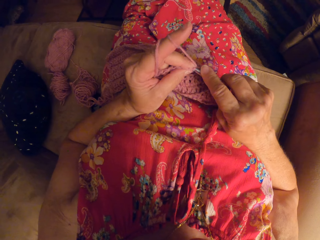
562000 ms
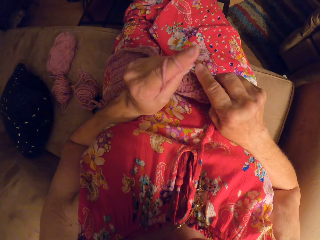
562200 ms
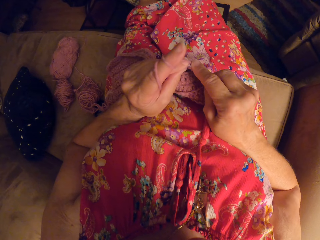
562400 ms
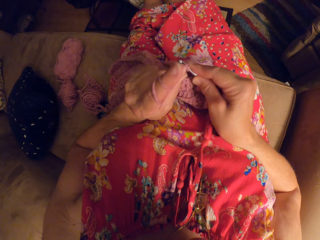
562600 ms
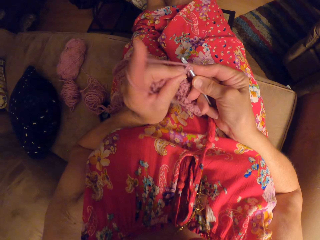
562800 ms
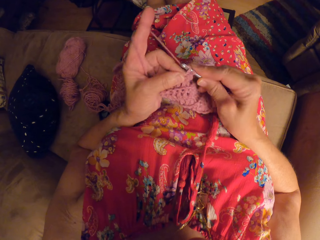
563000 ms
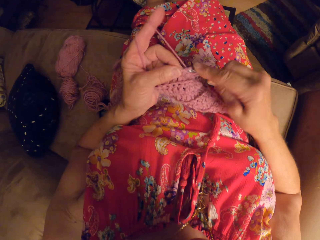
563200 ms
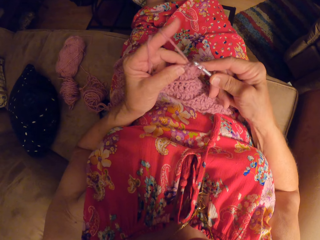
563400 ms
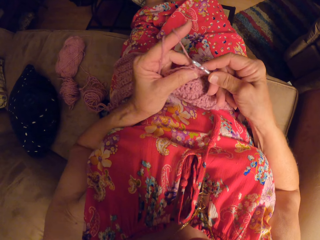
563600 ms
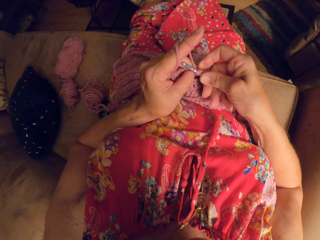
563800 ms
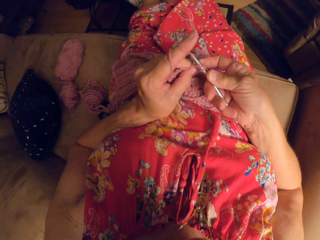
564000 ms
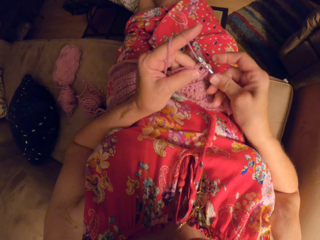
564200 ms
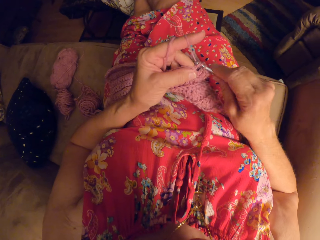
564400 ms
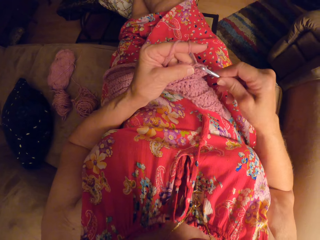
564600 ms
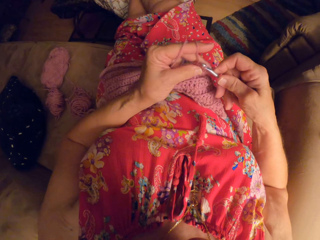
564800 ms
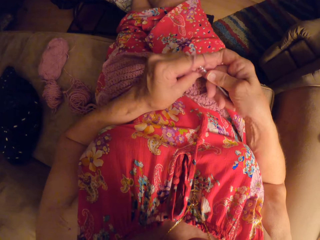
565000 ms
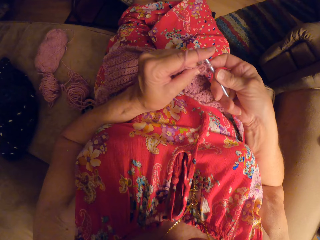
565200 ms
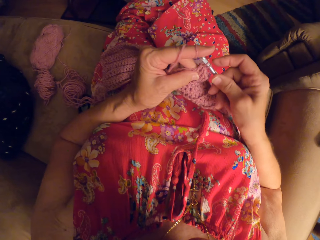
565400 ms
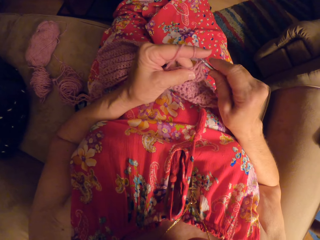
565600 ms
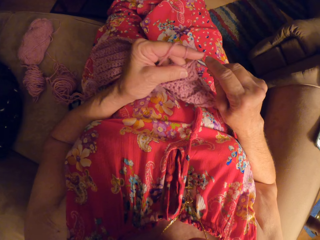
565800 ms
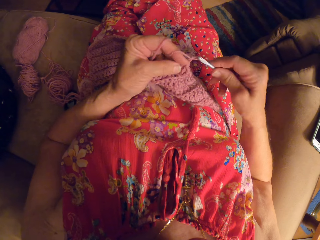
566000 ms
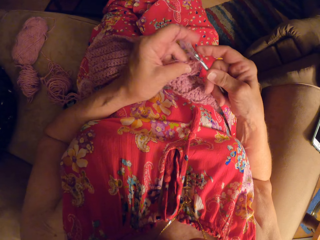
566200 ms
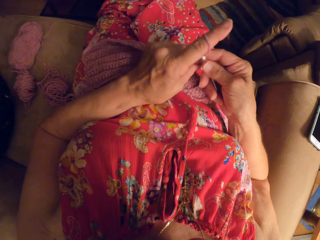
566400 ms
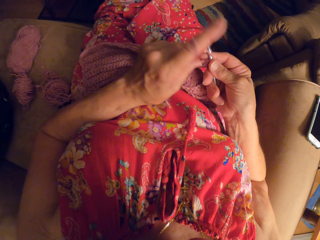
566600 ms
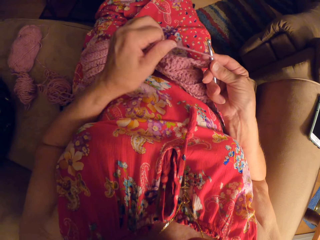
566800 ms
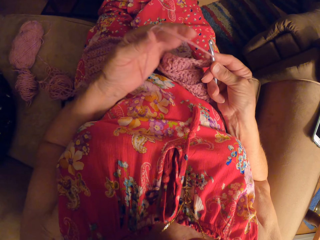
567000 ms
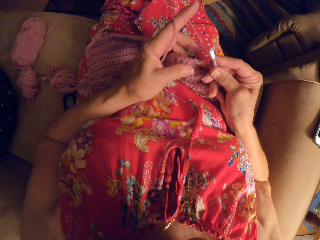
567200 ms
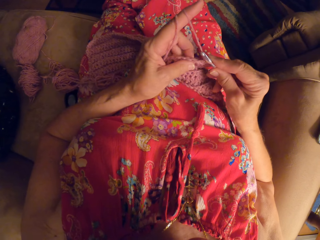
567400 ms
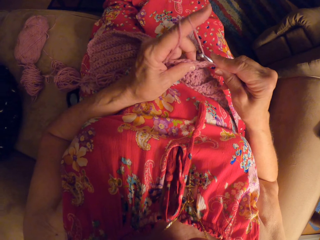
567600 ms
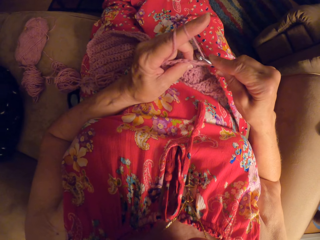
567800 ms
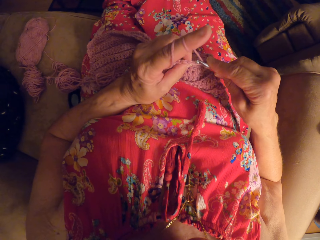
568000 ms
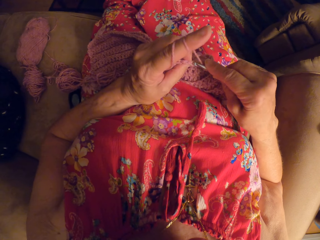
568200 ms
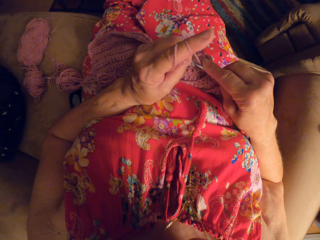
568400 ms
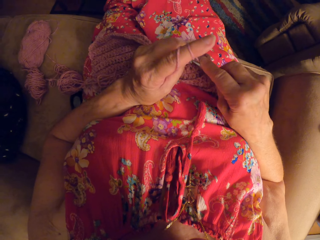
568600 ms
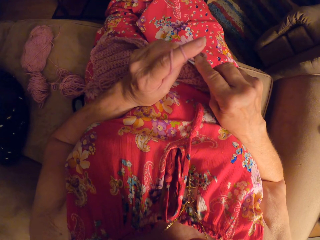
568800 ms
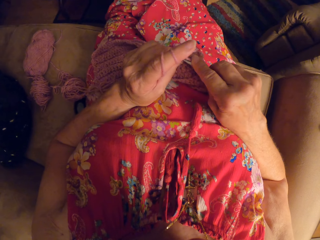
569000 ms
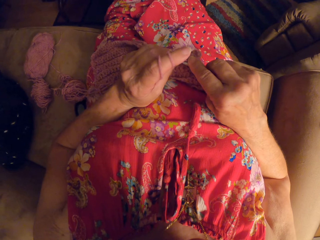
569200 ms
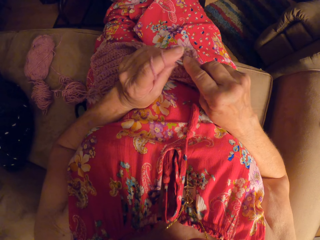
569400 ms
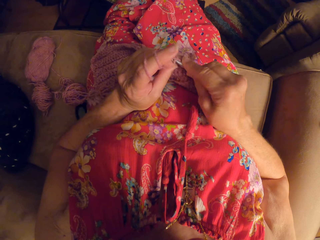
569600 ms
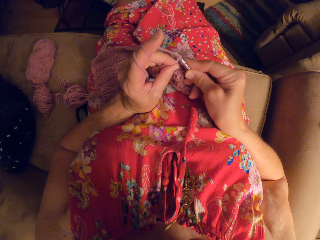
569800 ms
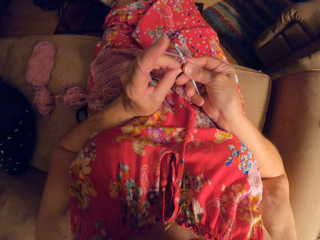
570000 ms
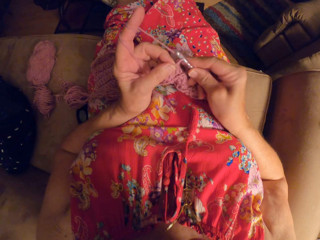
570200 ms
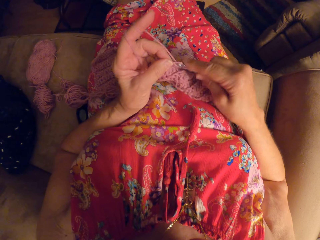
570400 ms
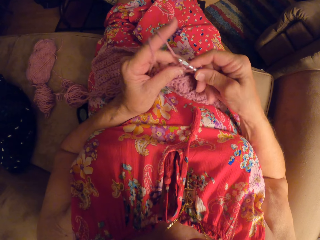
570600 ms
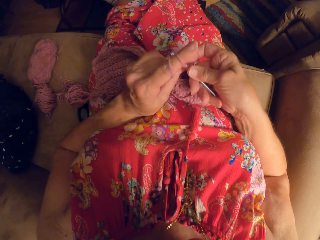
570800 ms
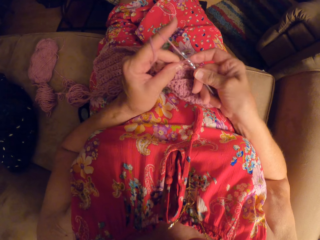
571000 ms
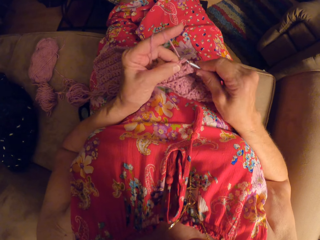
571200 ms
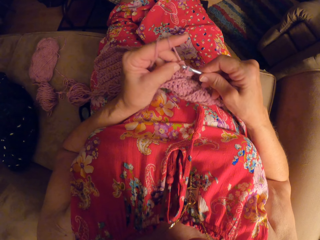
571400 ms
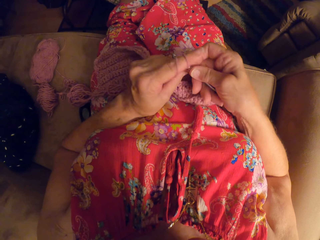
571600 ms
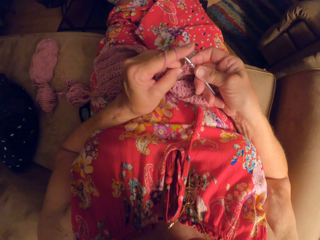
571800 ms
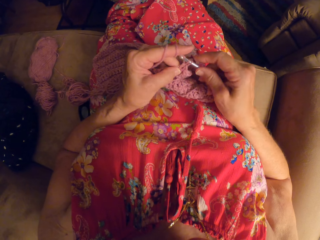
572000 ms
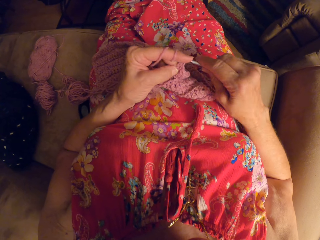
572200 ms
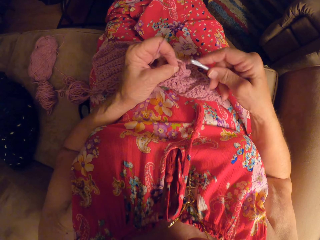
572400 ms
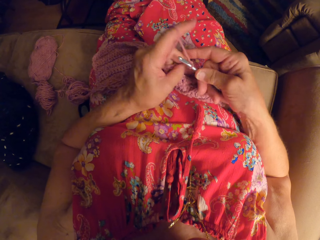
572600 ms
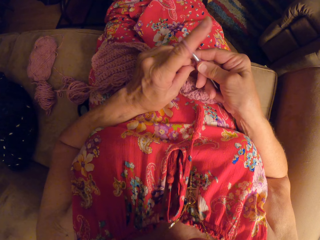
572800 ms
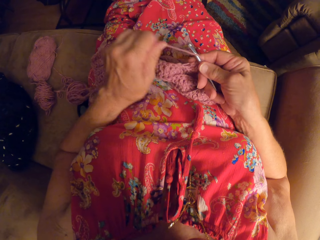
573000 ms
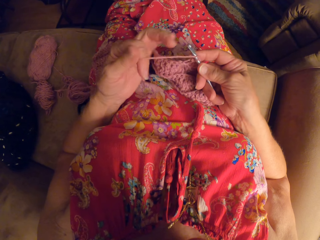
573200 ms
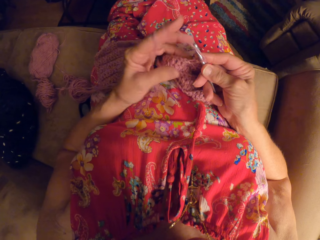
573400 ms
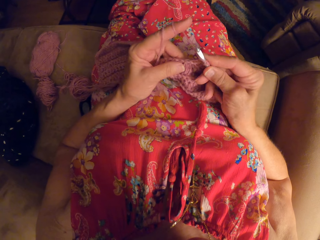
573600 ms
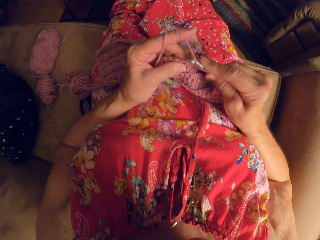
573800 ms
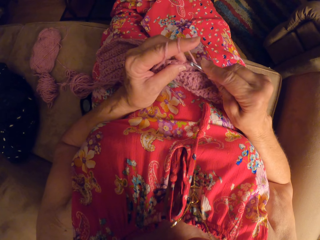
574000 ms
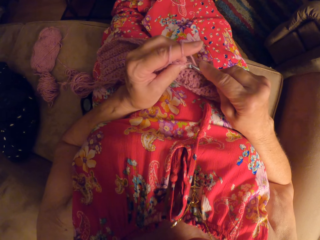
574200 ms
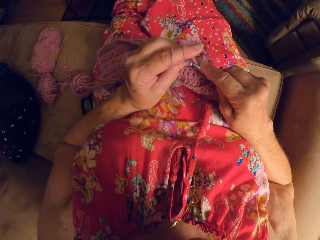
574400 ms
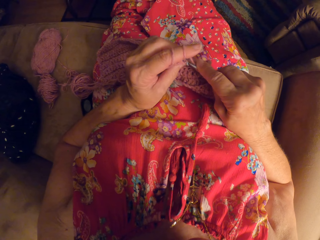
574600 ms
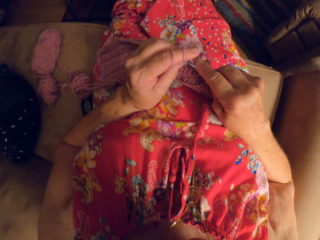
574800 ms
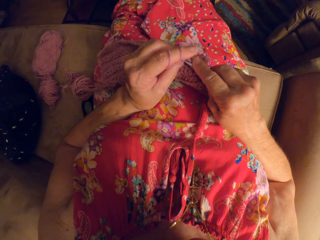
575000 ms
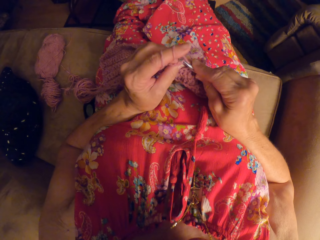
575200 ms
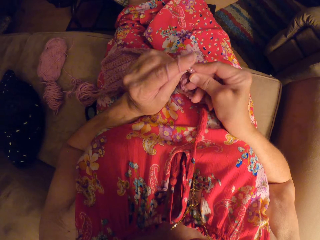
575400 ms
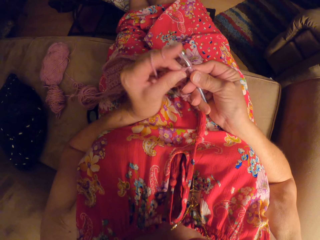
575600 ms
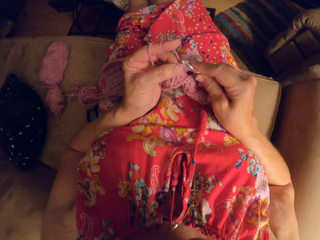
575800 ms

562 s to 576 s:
The camera wearer crochets with the yarn. She adjusts the yarn with her left fingers. She crochets with the yarn.

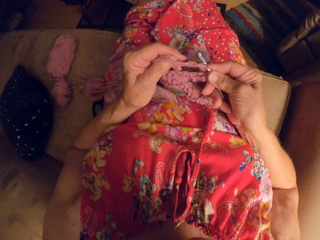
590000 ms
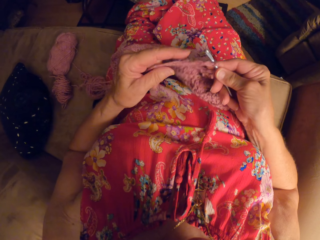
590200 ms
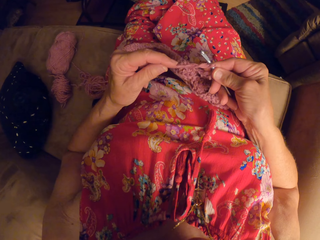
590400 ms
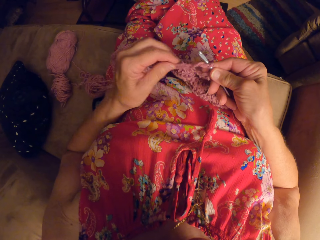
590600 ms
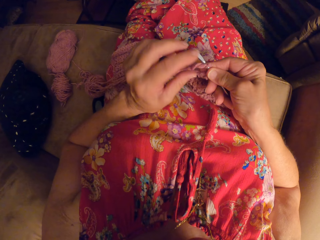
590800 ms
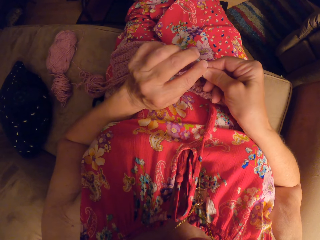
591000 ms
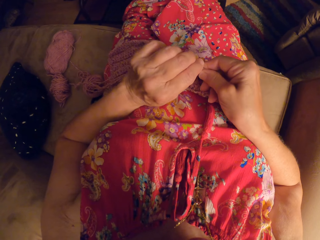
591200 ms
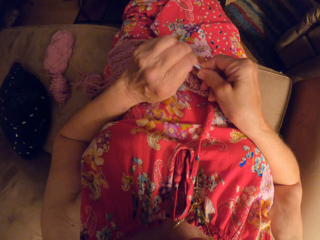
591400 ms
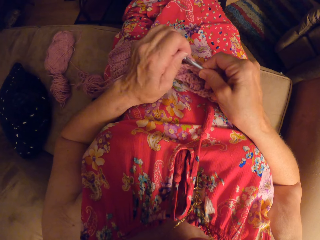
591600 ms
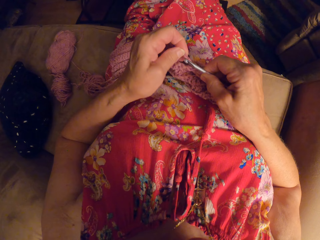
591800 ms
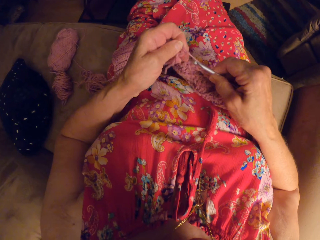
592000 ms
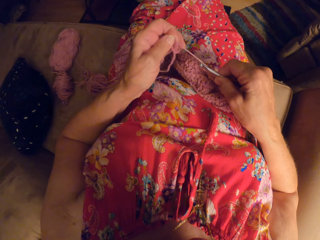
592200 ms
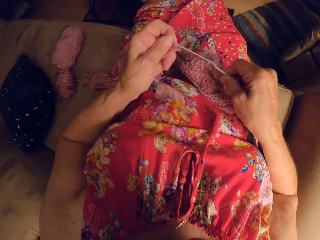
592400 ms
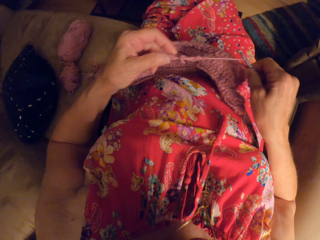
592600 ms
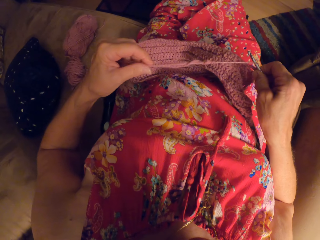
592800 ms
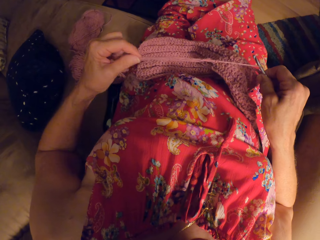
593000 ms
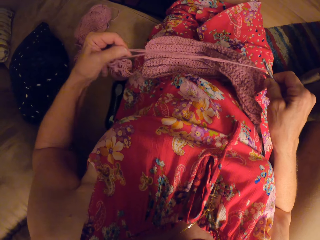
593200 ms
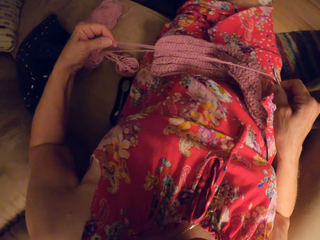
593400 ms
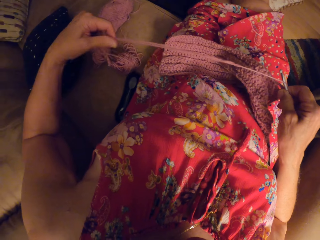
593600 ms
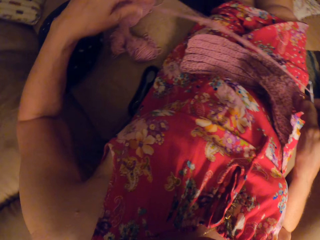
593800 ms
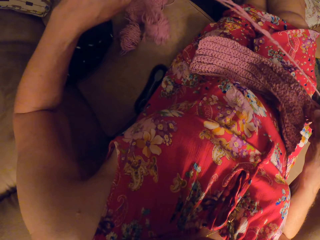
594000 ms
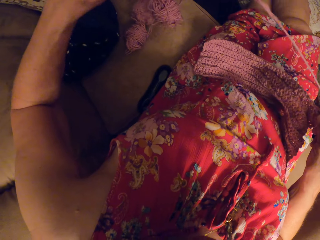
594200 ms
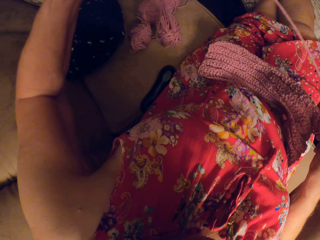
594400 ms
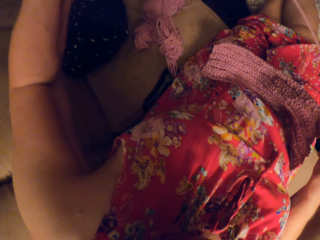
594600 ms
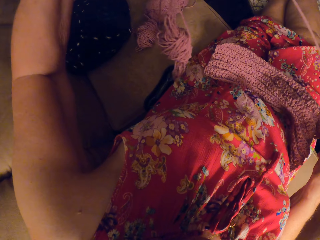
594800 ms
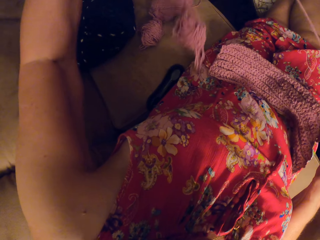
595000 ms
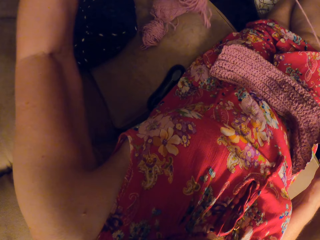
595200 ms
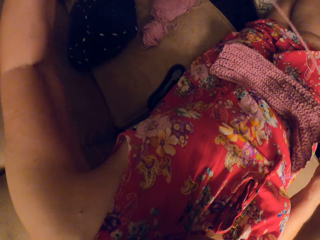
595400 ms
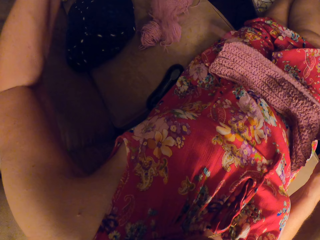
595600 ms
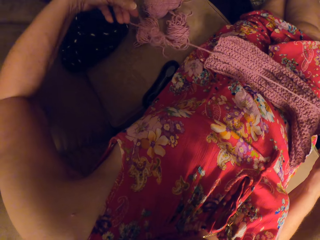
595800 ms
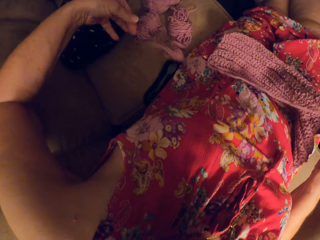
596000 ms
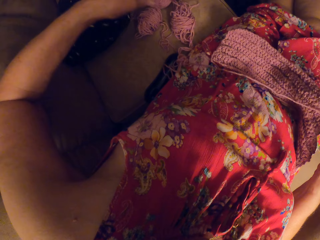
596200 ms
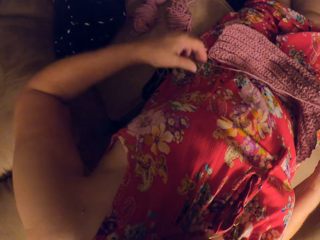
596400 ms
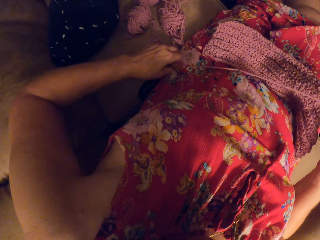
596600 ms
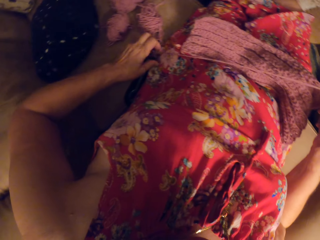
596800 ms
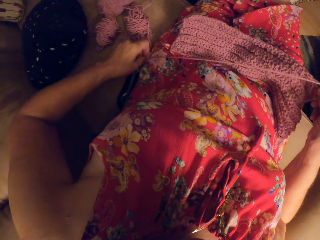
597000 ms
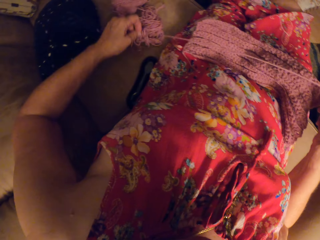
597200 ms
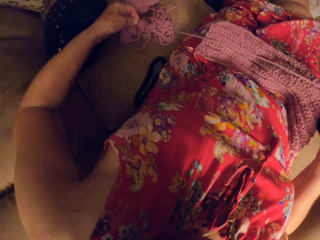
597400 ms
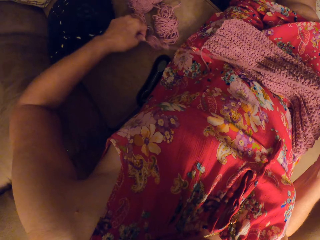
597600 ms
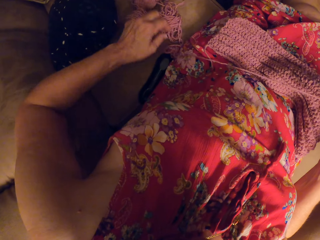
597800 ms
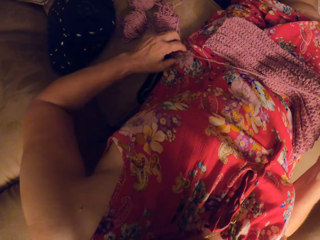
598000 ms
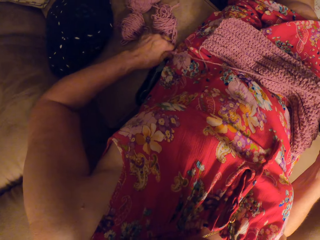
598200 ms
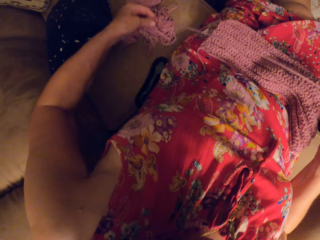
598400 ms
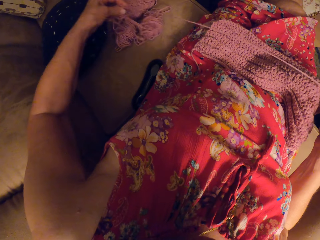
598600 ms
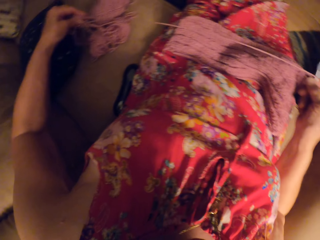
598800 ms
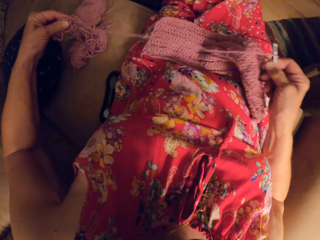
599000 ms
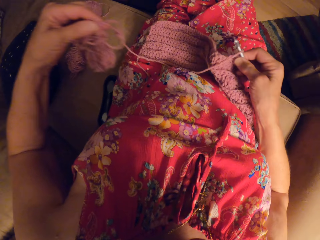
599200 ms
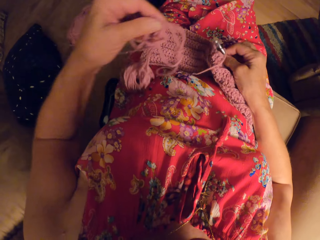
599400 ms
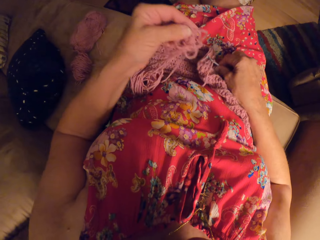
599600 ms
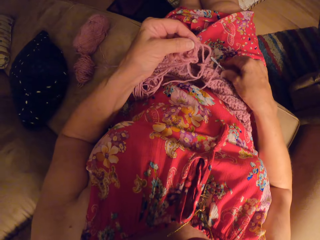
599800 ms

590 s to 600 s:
The camera wearer adjusts the yarn with her left hand. She removes the thread from the finger and stretches the thread. The thread falls off the hand to the couch.
